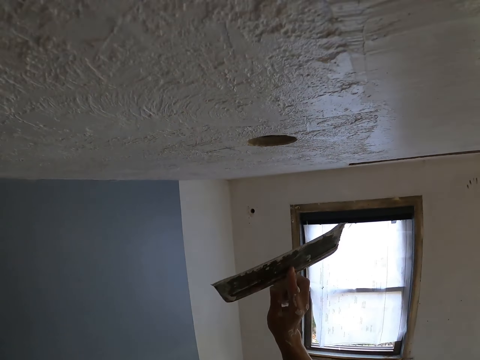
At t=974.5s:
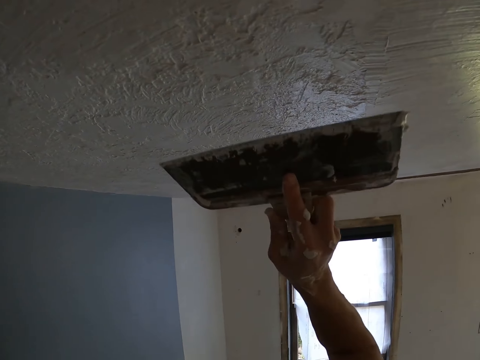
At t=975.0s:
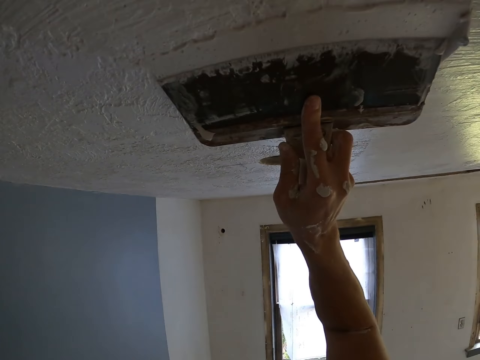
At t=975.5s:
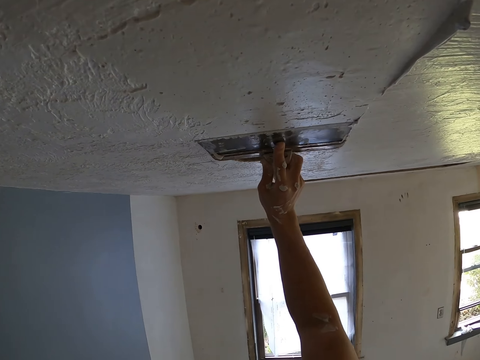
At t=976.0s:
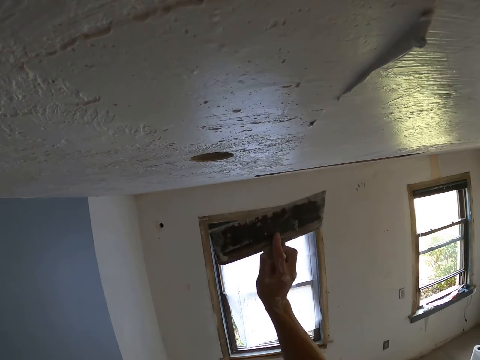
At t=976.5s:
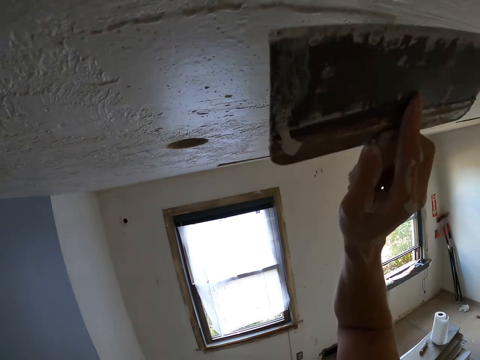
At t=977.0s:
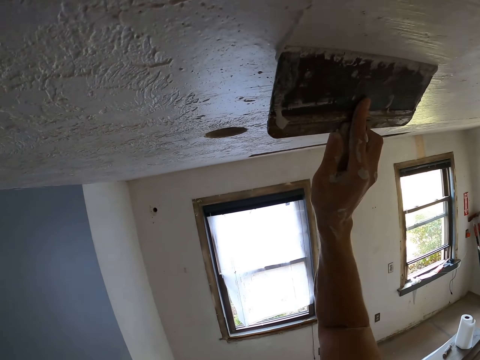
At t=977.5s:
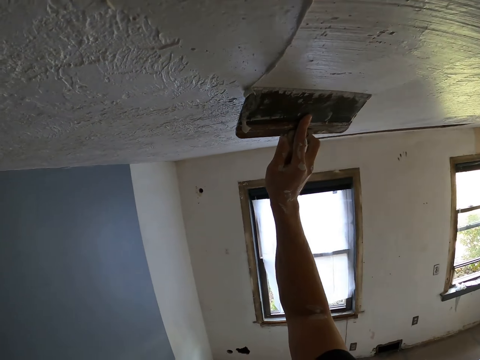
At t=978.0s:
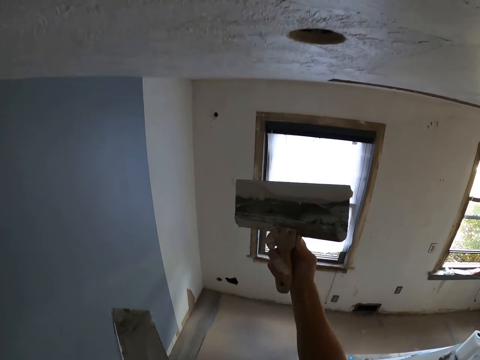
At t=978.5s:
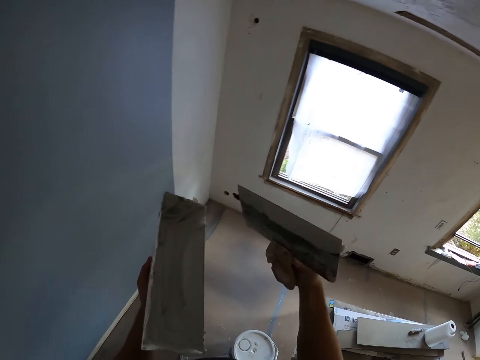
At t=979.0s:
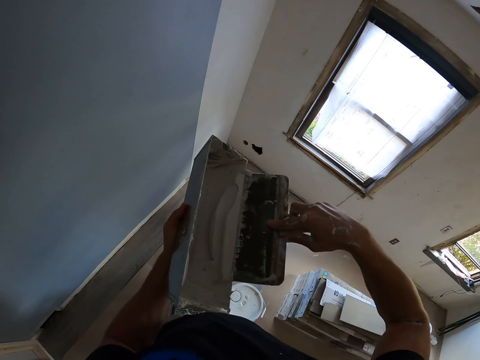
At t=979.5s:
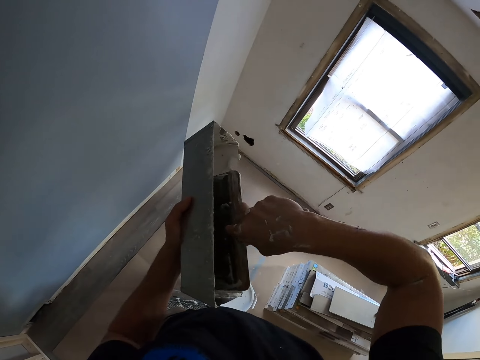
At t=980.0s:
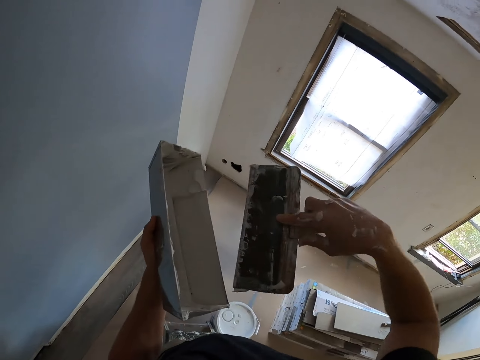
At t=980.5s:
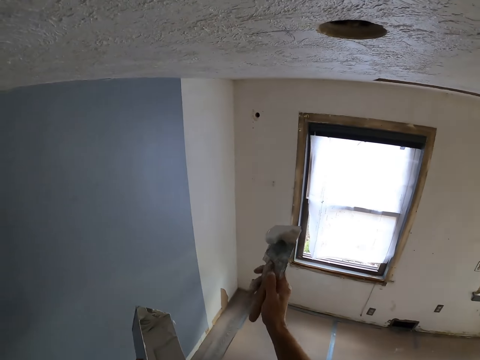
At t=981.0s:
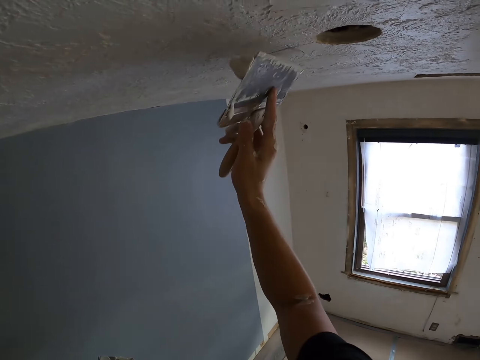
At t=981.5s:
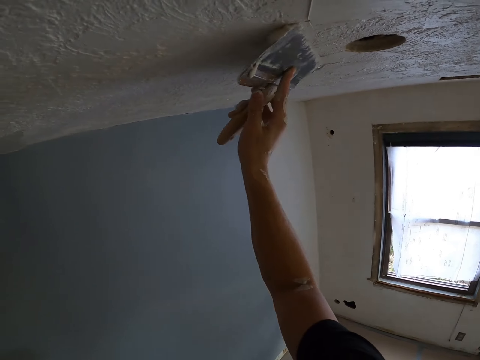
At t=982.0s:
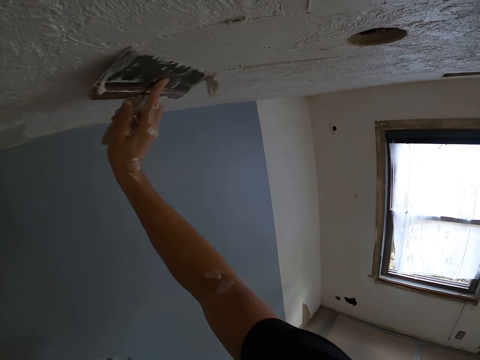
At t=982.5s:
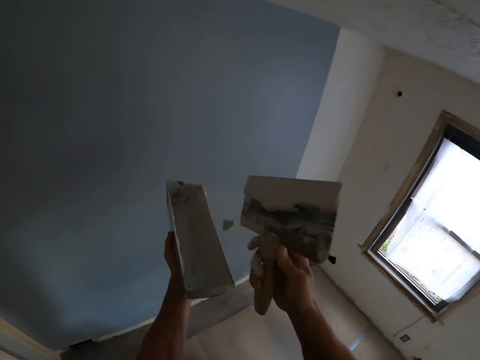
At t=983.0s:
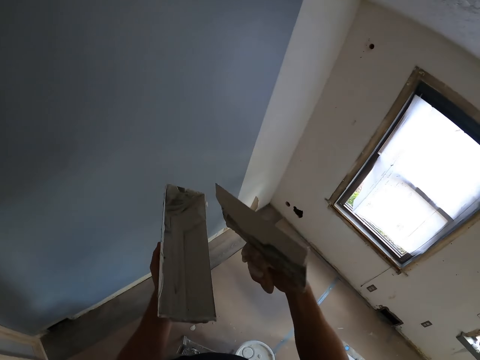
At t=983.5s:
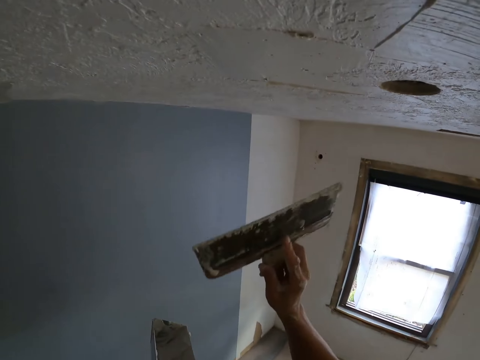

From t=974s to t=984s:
The camera wearer paints the ceiling. They wipe paint off the paintbrush. They remove excess paint from the scraper putty knife. They pick up the paint. They paint the ceiling.

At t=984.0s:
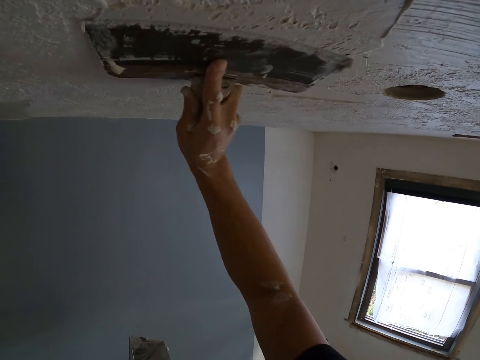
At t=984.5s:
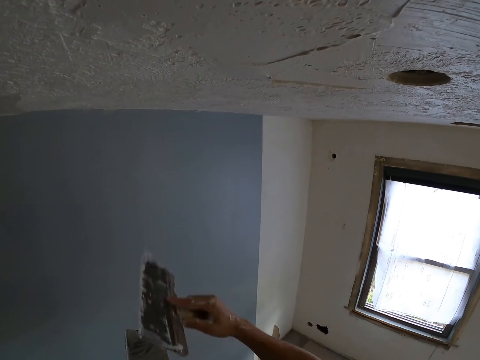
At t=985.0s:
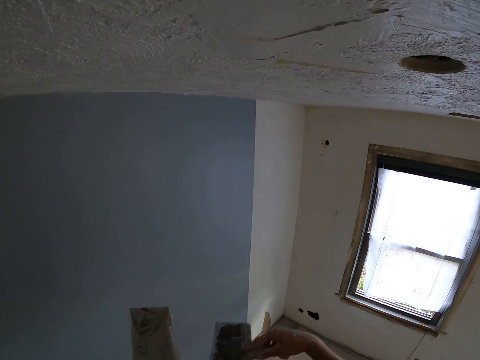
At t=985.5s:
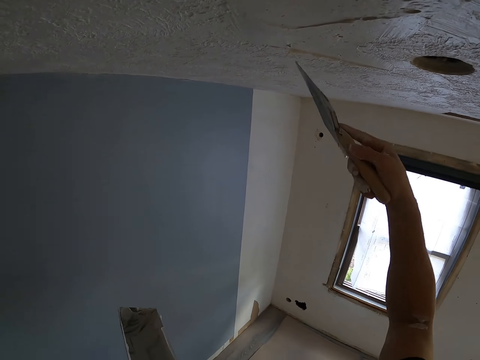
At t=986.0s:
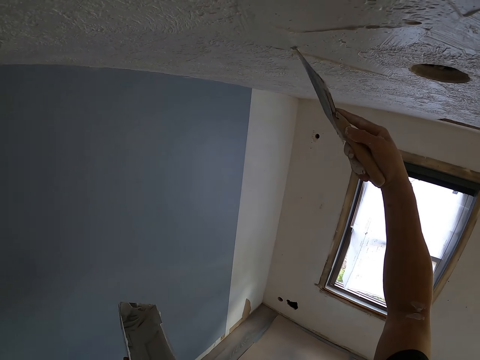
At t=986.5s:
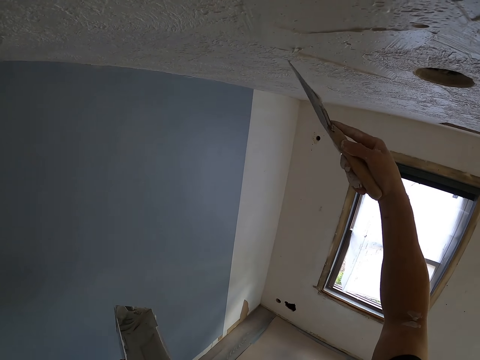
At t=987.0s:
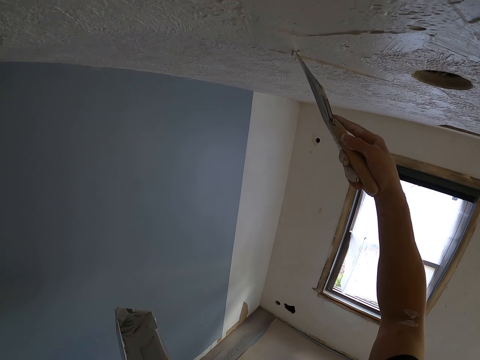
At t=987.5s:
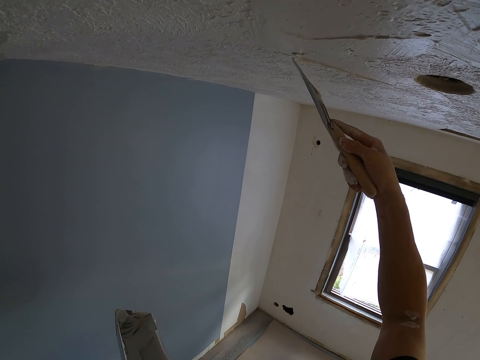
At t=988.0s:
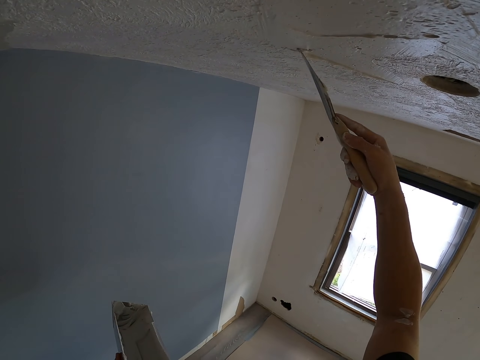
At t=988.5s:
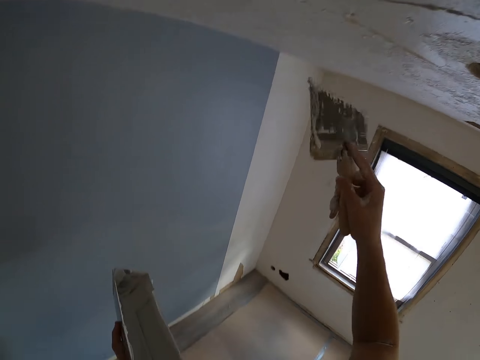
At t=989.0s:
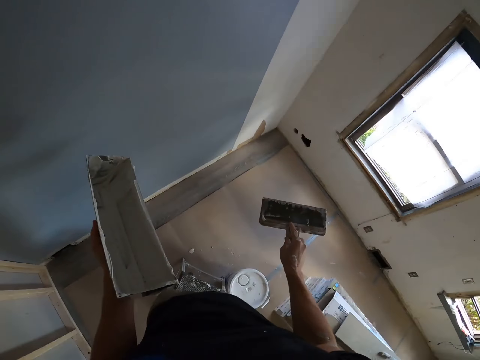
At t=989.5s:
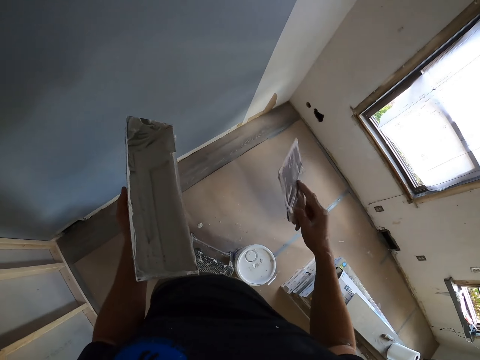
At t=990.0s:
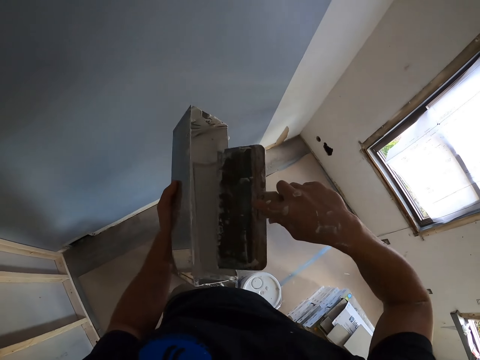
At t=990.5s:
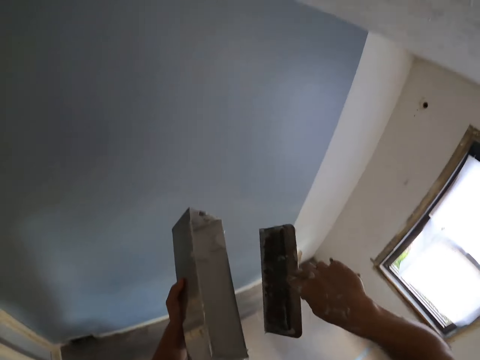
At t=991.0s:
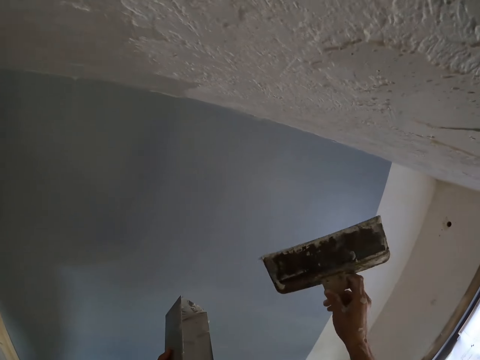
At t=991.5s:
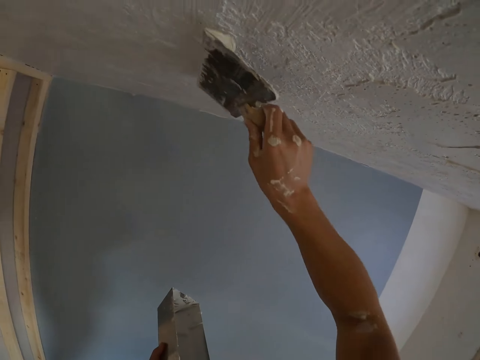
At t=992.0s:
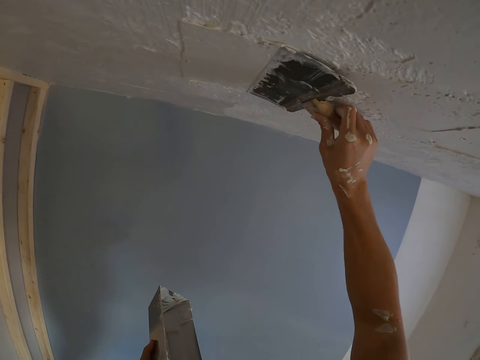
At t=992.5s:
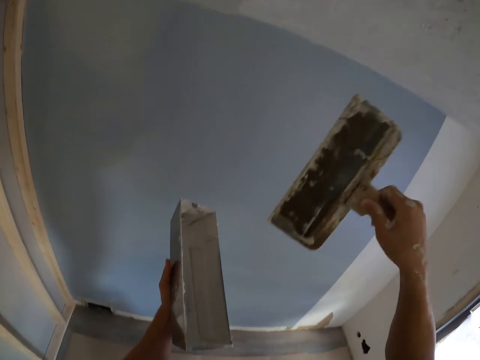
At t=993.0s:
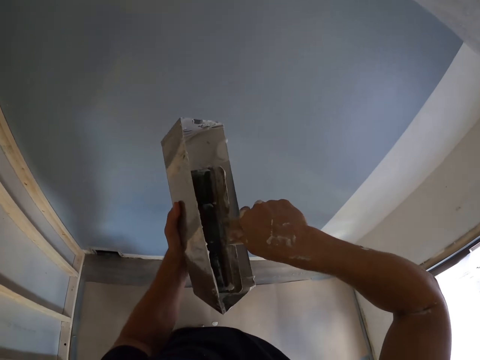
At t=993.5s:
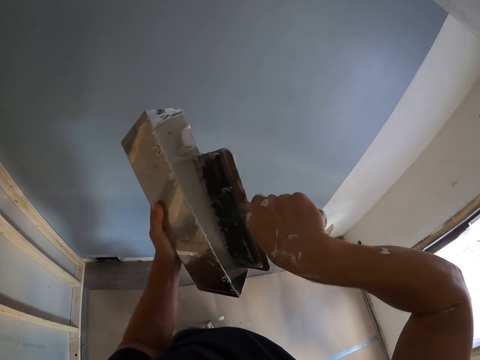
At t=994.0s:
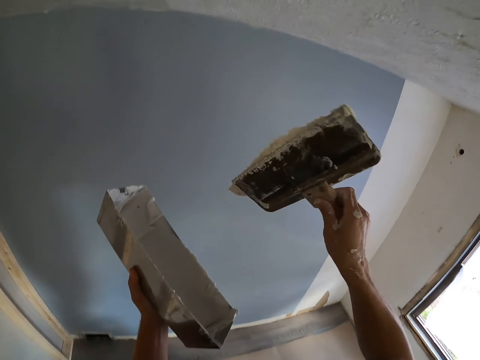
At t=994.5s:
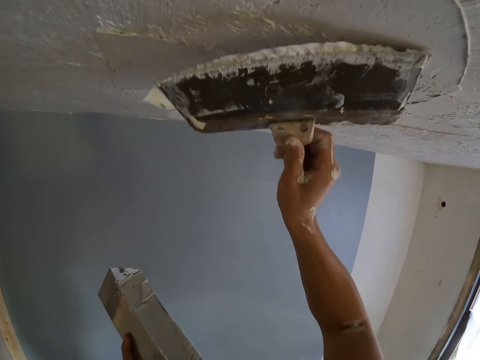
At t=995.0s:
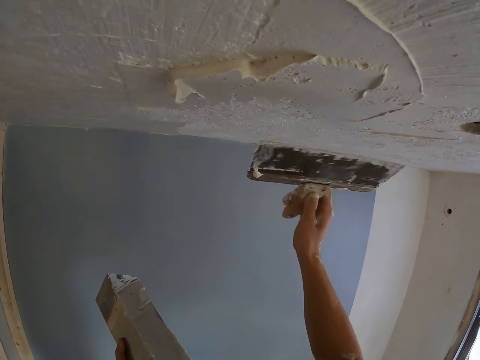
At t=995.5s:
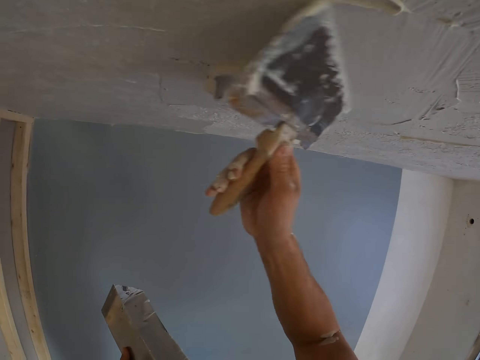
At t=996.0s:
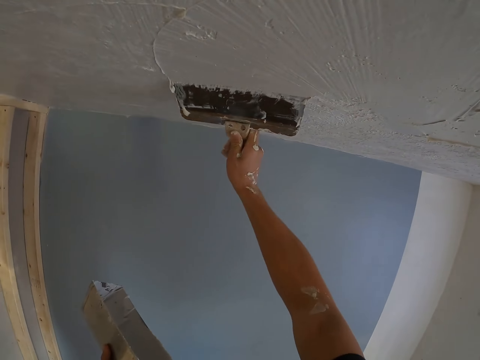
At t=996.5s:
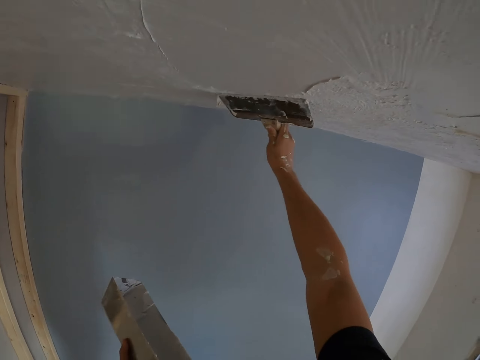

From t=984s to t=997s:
The camera wearer removes excess paint from the scraper putty knife. They remove something from the ceiling. They dip the paintbrush in the paint. They pick up the paint. They paint the ceiling. They dip the paintbrush in the paint. They pick up the paint. They paint the ceiling.

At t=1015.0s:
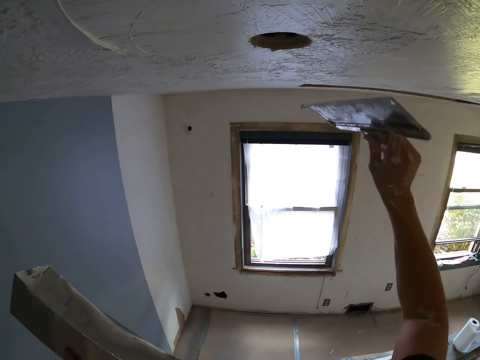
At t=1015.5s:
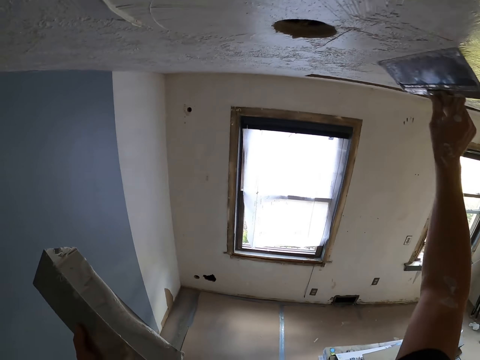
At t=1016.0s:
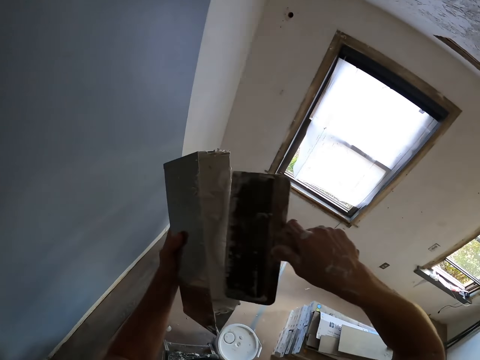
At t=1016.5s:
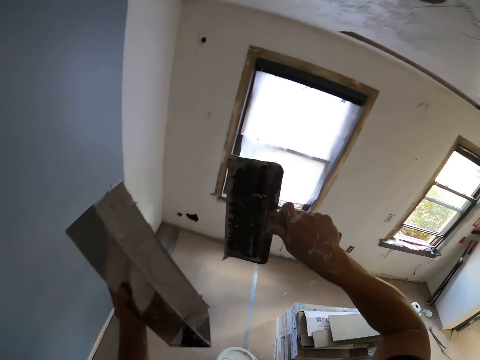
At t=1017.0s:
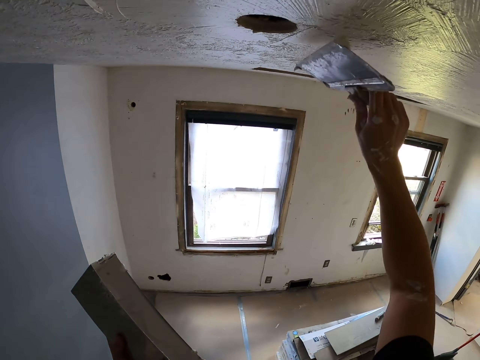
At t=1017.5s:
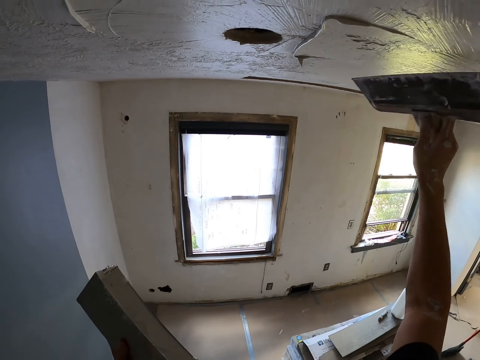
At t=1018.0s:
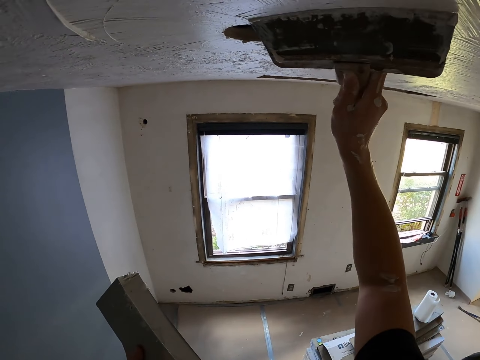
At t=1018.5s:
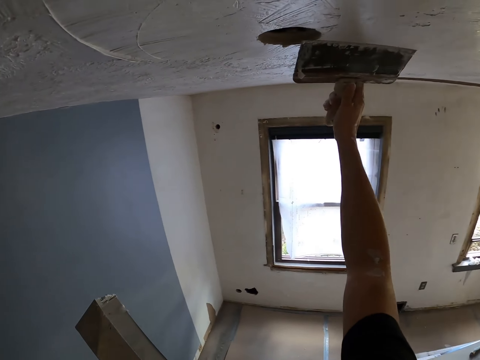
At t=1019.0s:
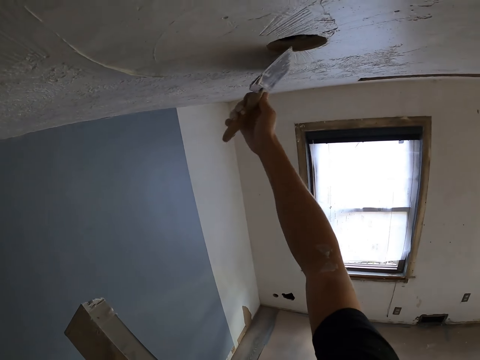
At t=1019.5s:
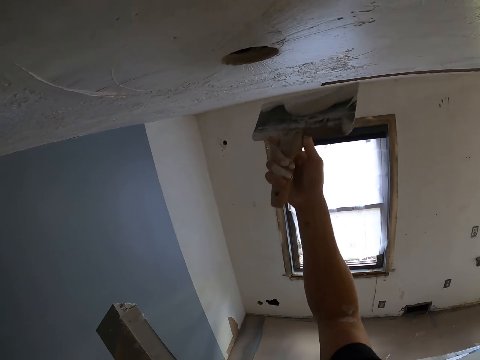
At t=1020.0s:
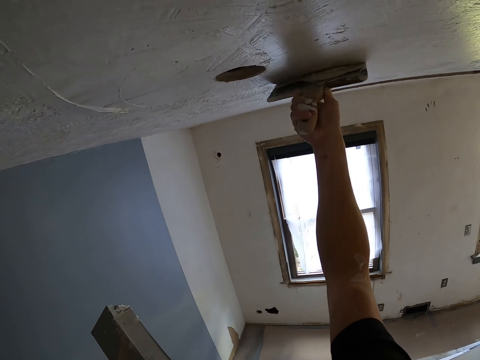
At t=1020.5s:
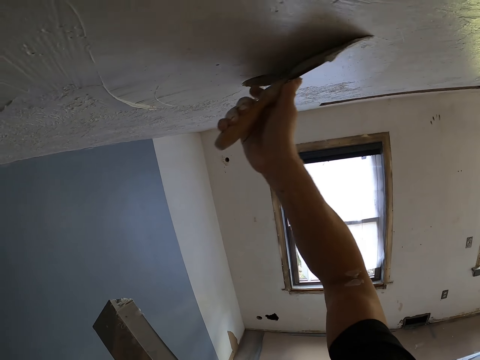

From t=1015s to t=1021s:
The camera wearer dips the paintbrush in the paint. They paint the ceiling.
